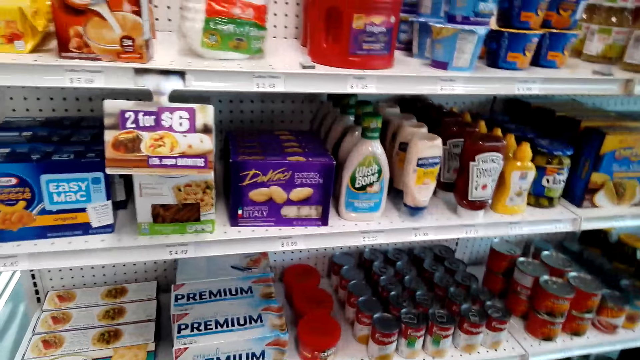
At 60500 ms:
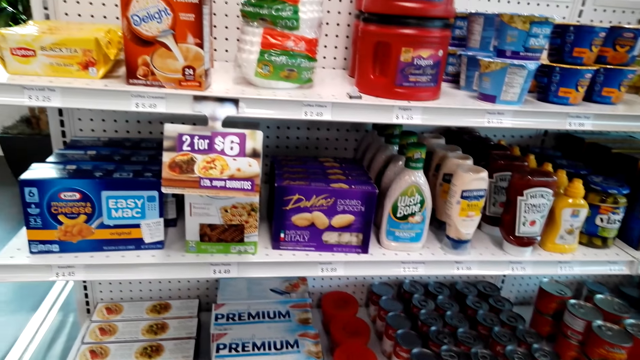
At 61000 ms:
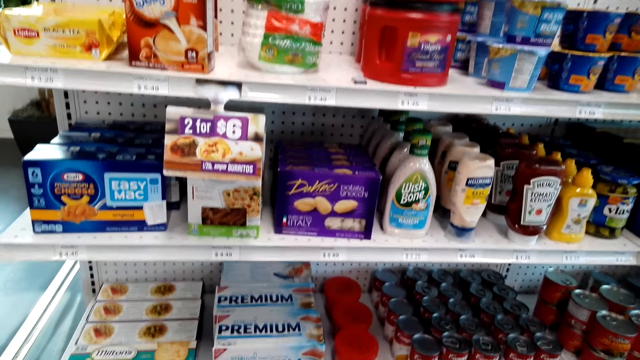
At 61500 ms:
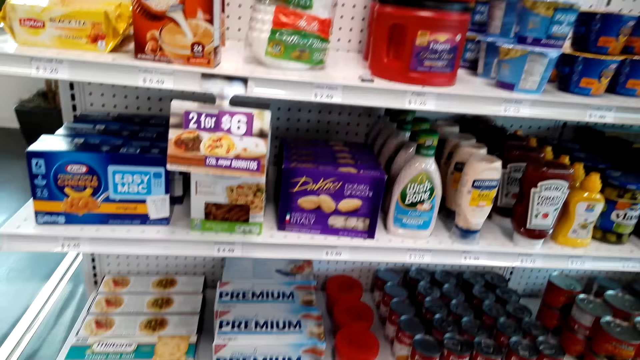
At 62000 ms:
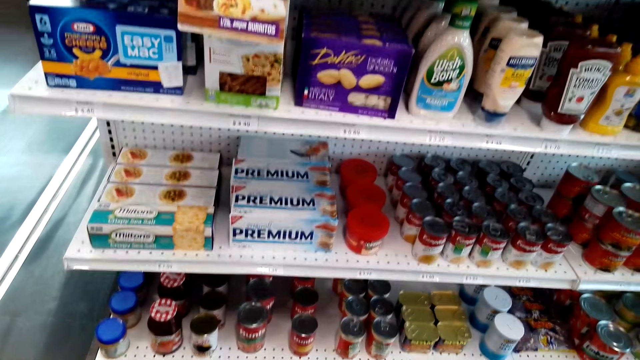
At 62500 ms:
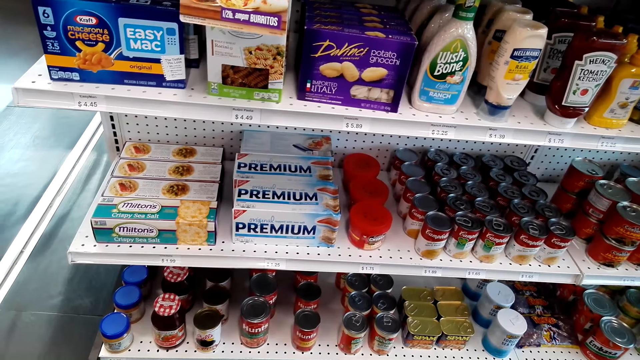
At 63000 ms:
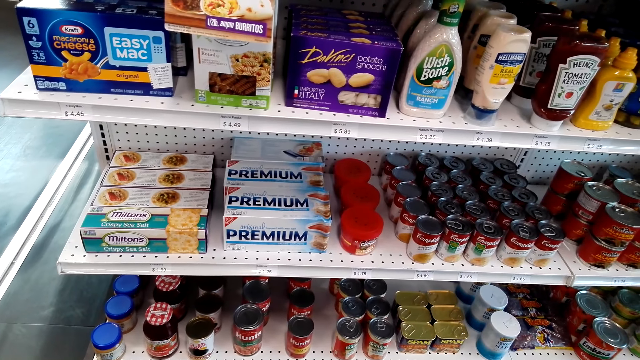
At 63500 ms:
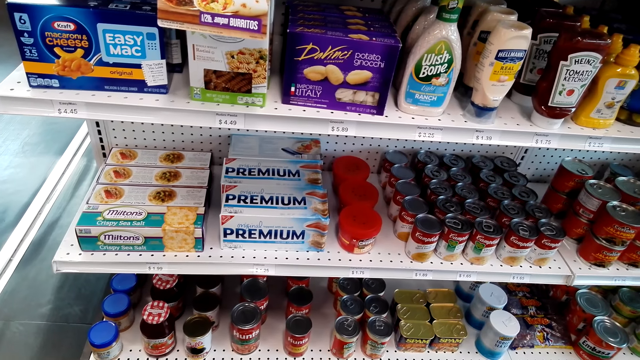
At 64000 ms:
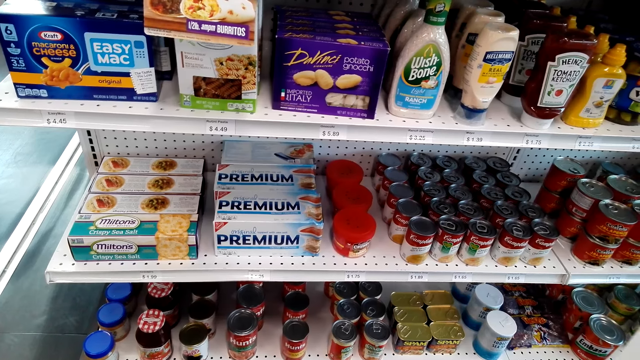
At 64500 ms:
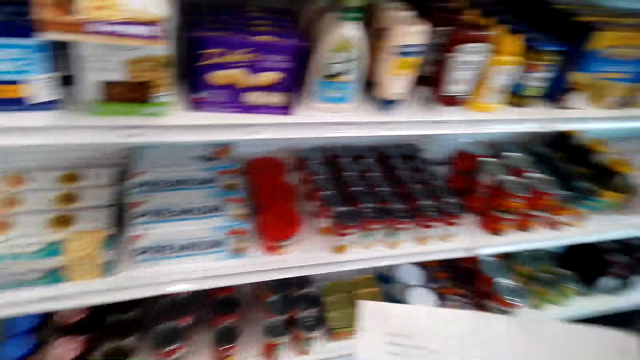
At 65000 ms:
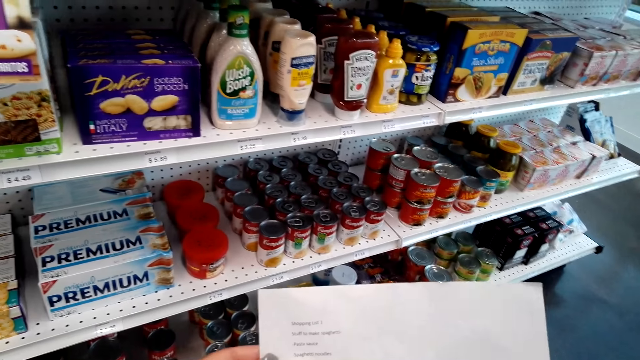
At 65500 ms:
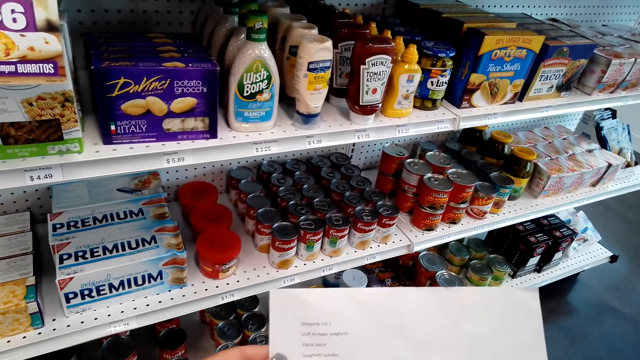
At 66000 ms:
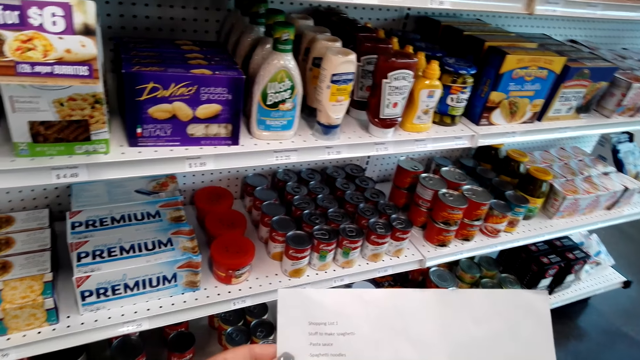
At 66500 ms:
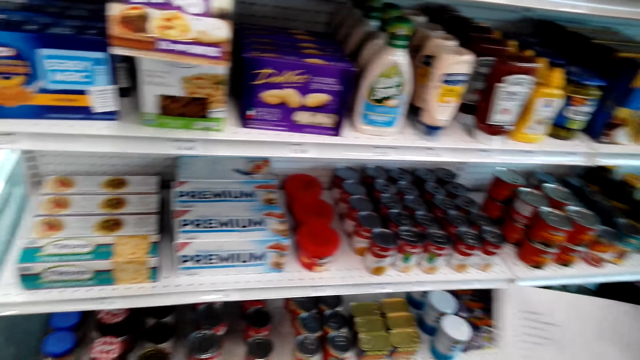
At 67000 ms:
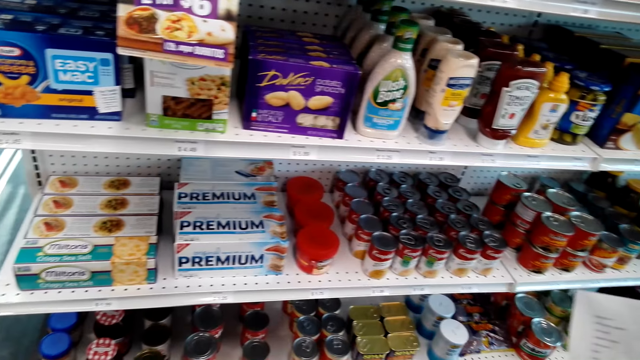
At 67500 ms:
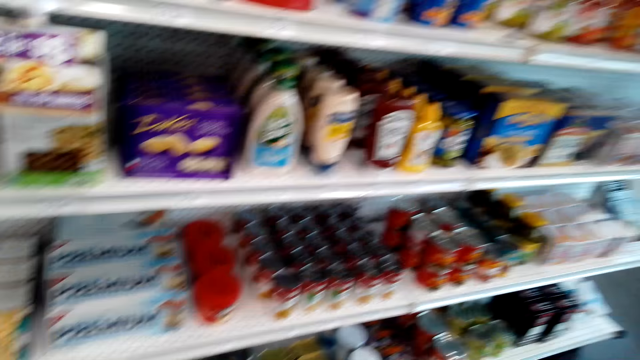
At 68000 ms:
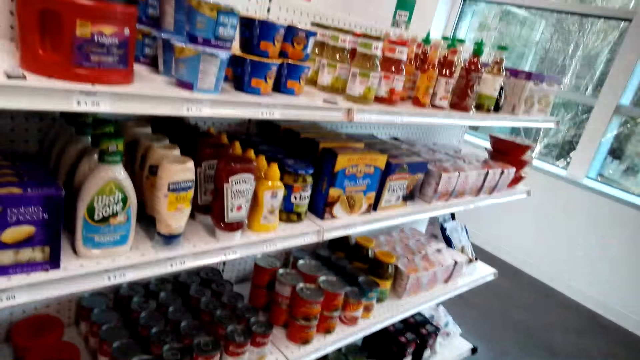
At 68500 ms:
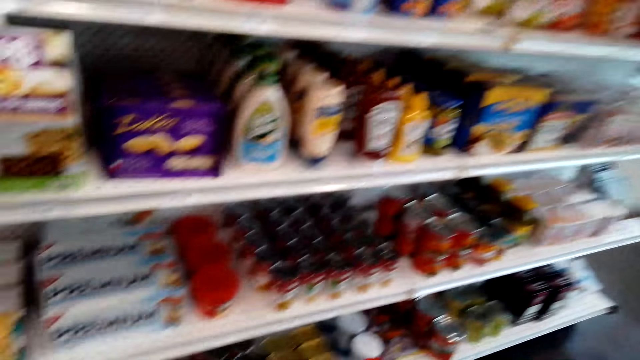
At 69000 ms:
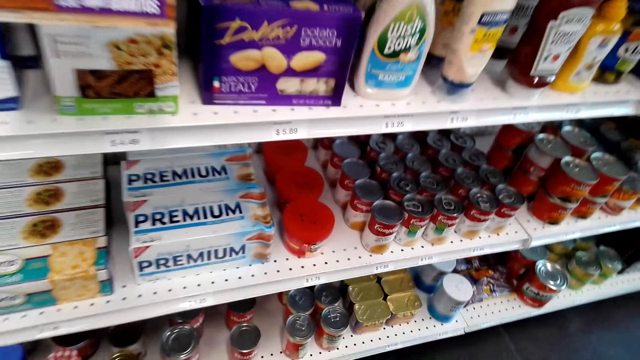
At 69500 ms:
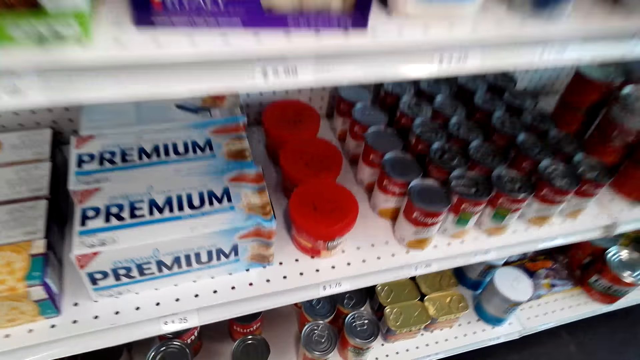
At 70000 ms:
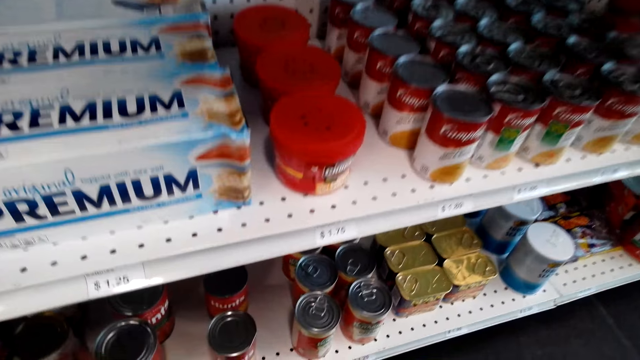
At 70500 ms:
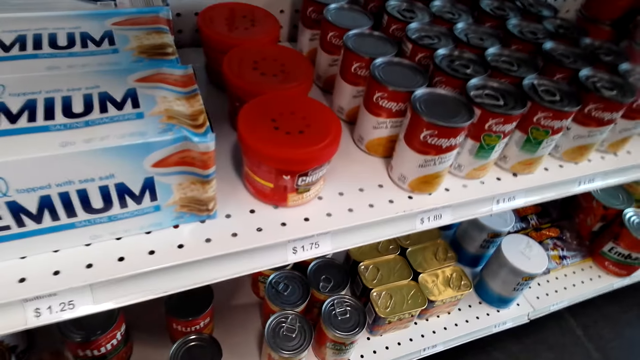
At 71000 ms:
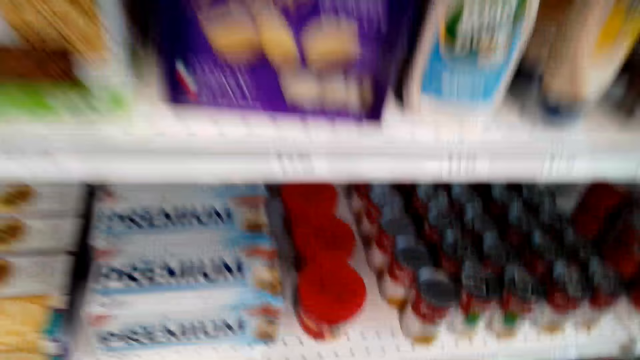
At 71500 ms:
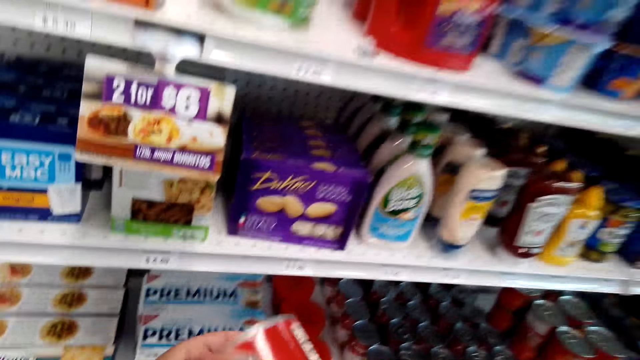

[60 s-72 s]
The camera wearer stares at the shelf. They stare at the shopping list. They stare at the shelf. They pick up a can of Hunt's.

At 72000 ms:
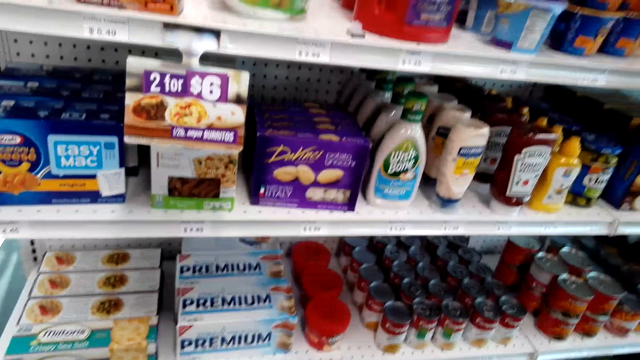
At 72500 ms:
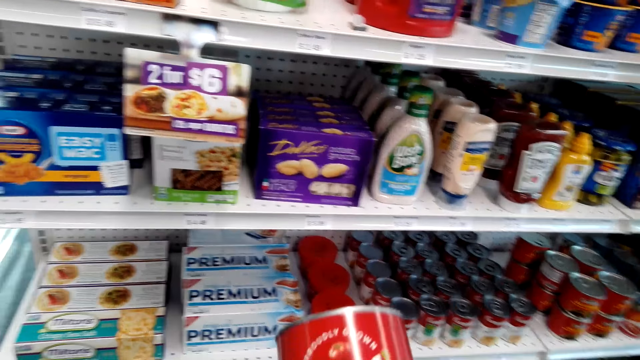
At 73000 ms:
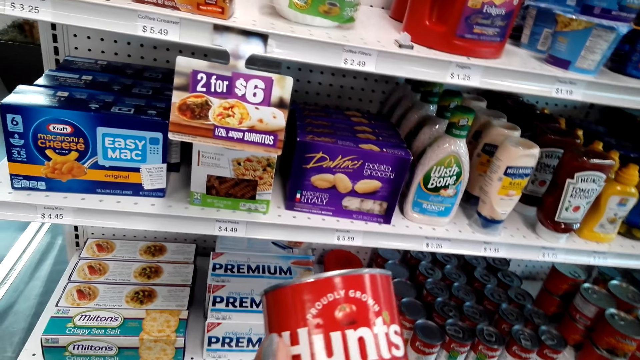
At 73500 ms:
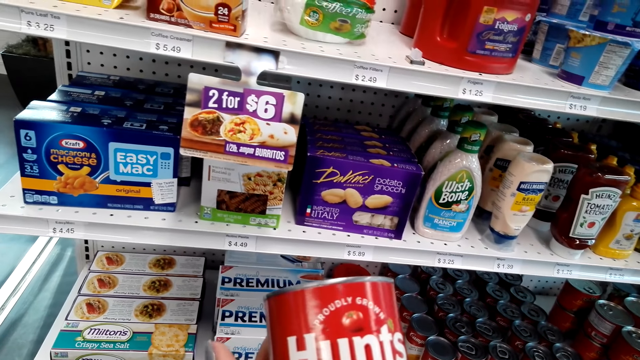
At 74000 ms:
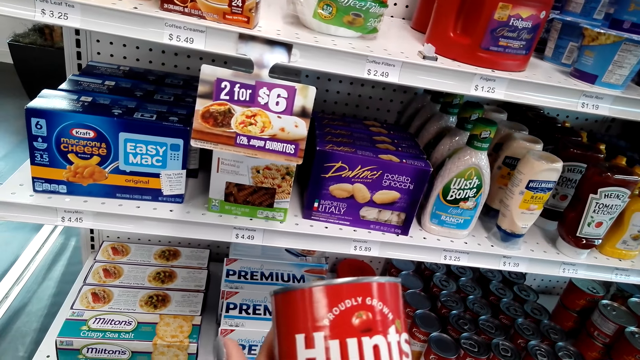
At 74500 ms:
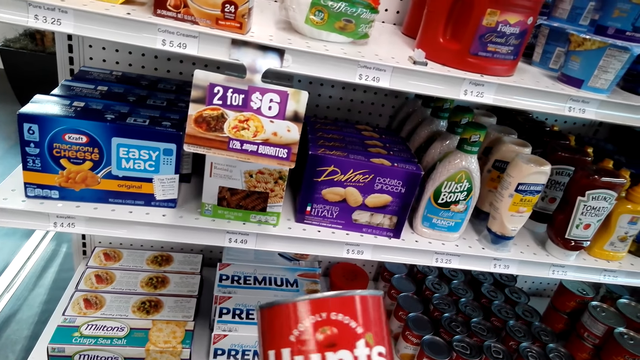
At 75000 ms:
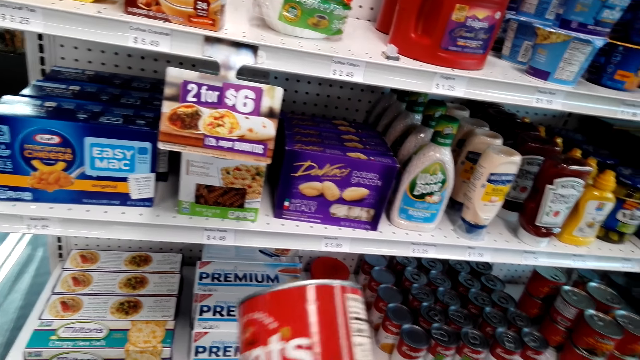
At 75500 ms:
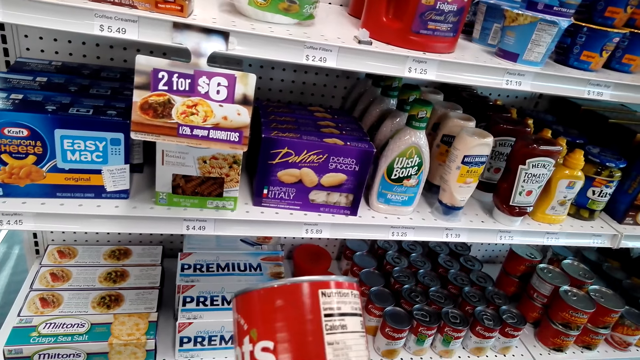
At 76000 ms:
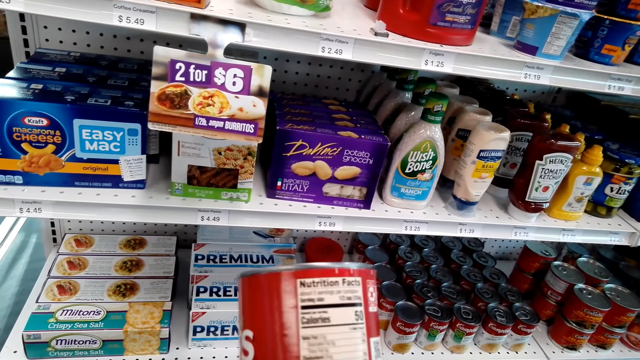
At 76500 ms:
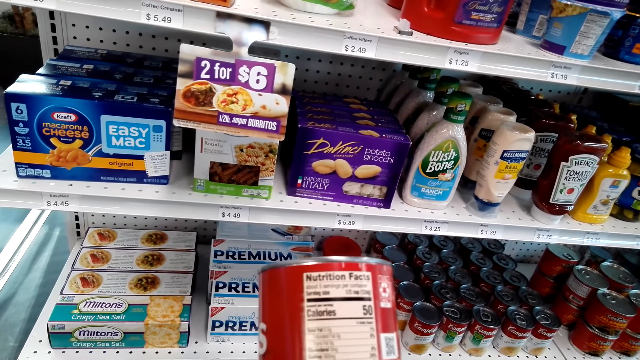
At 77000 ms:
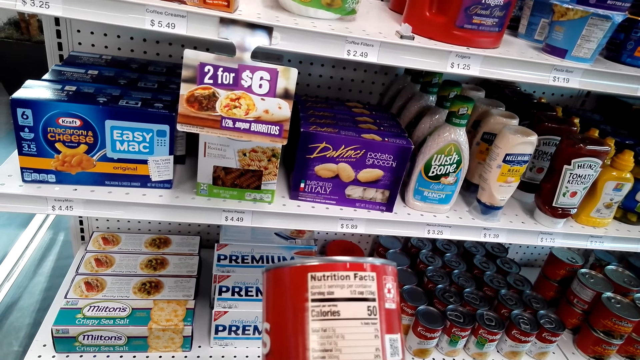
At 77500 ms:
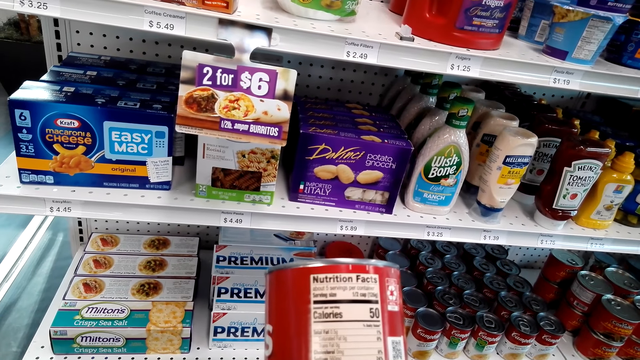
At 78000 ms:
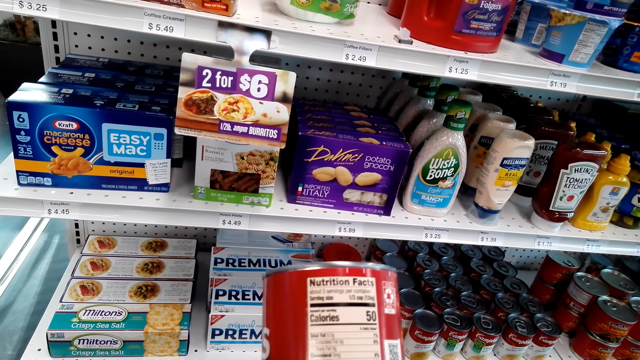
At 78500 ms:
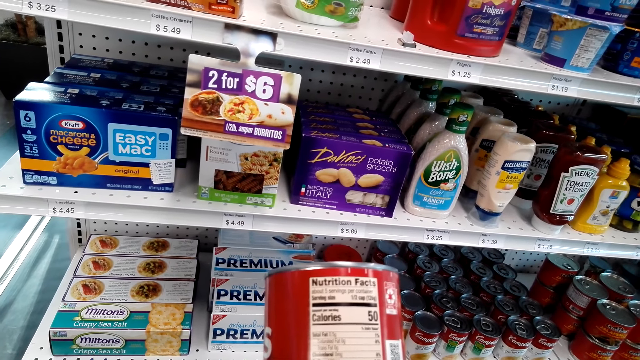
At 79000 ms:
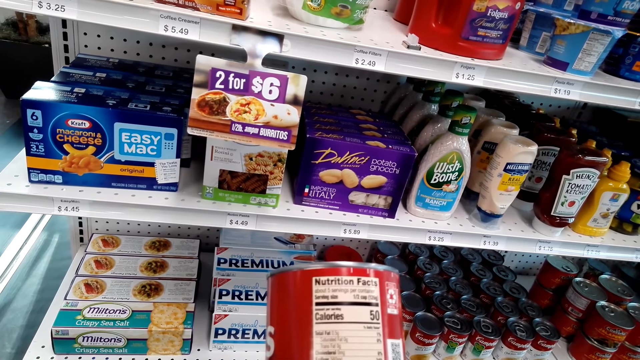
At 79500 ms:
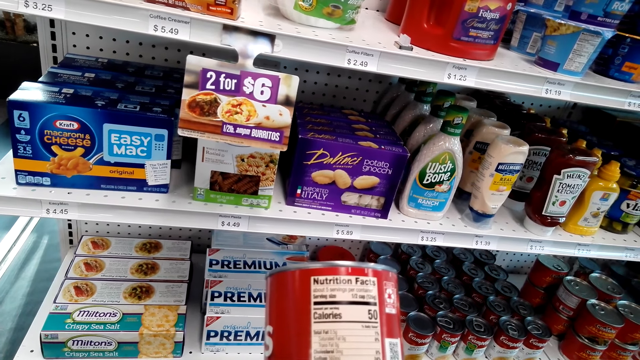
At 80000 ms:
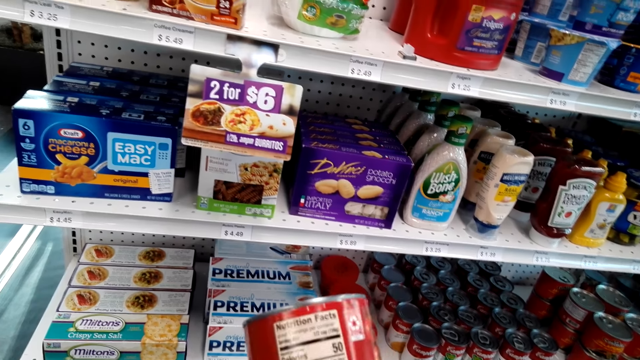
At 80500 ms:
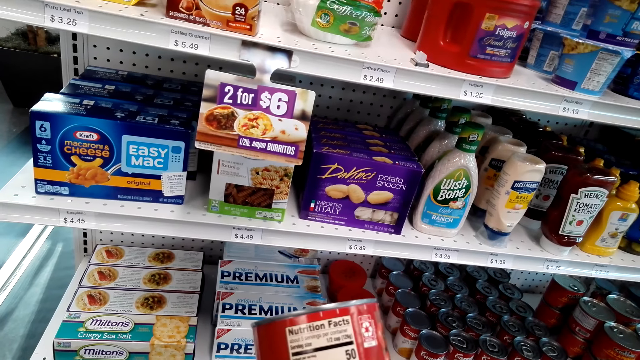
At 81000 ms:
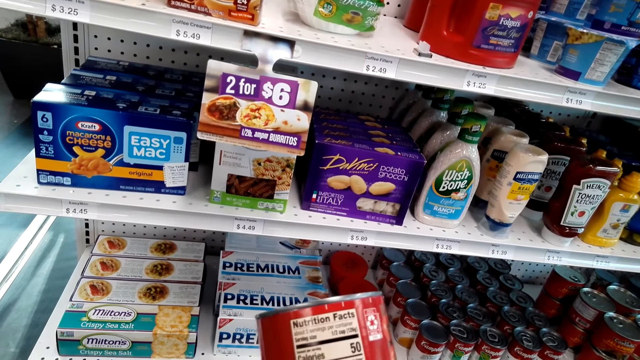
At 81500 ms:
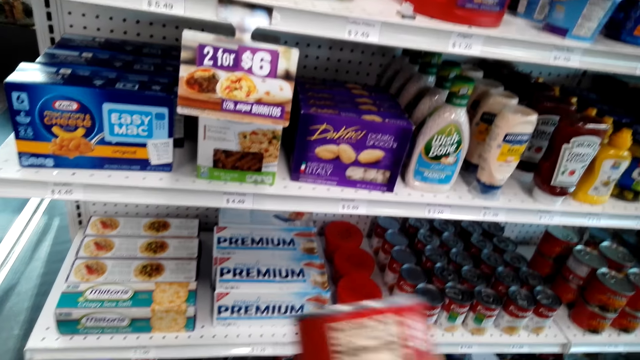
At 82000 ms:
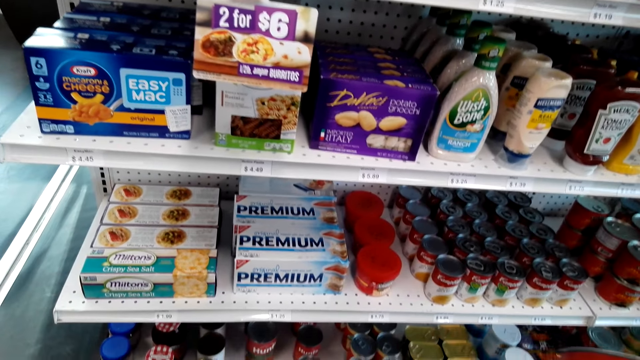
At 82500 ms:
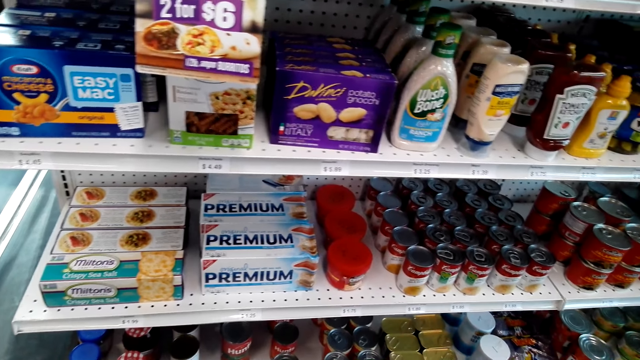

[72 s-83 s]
The camera wearer stares at the tin.
